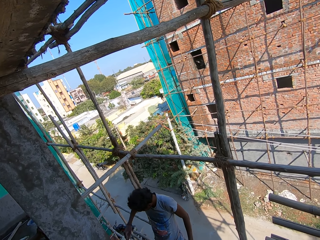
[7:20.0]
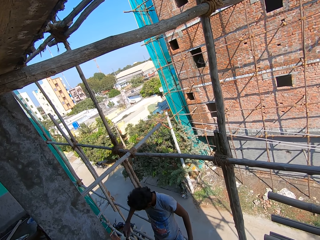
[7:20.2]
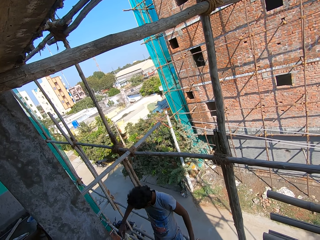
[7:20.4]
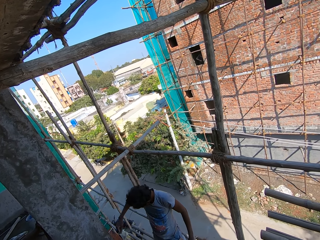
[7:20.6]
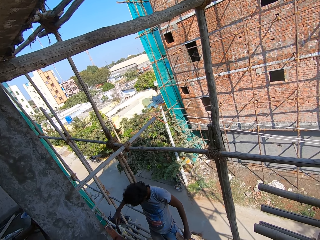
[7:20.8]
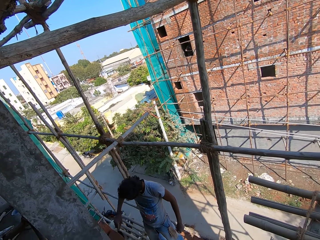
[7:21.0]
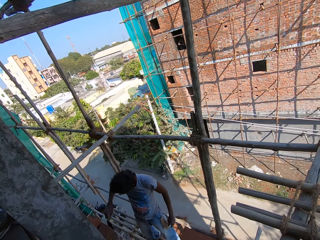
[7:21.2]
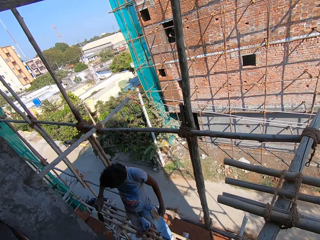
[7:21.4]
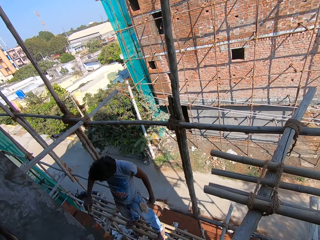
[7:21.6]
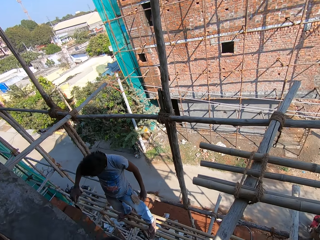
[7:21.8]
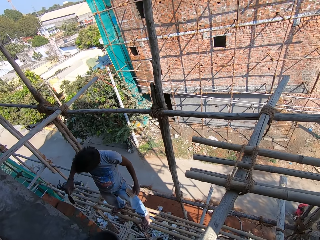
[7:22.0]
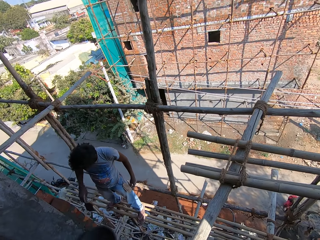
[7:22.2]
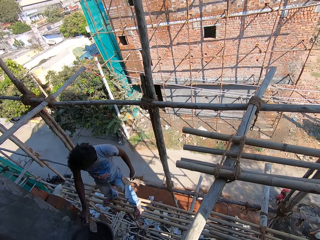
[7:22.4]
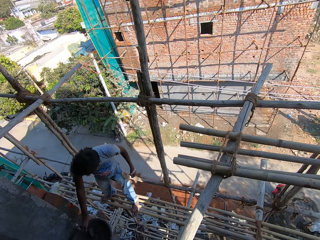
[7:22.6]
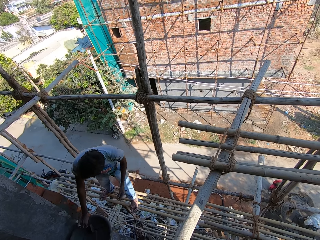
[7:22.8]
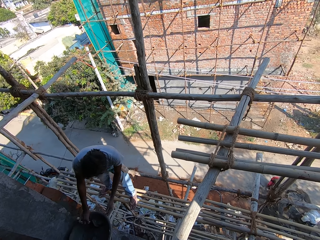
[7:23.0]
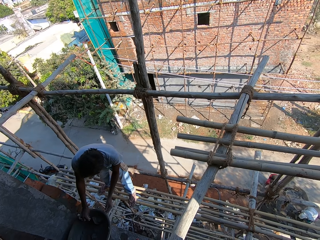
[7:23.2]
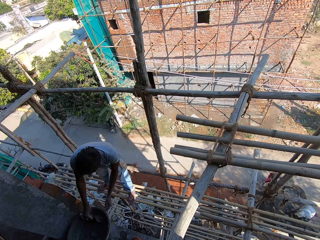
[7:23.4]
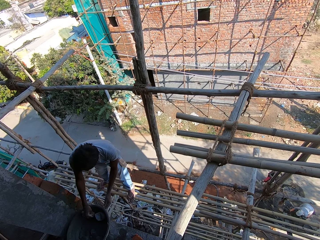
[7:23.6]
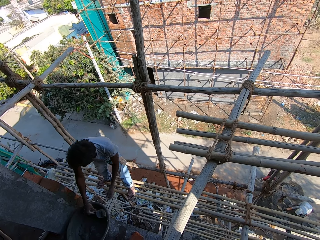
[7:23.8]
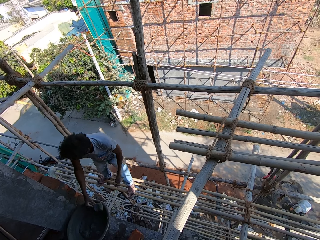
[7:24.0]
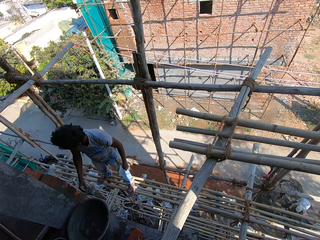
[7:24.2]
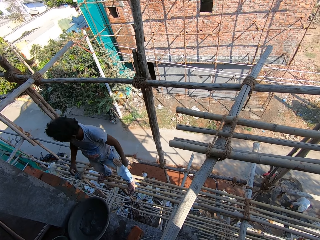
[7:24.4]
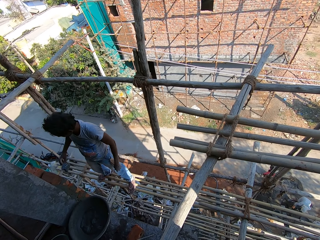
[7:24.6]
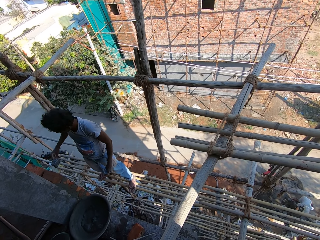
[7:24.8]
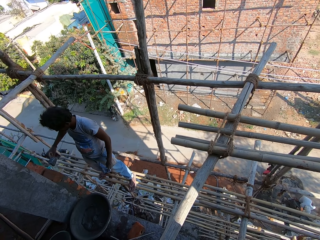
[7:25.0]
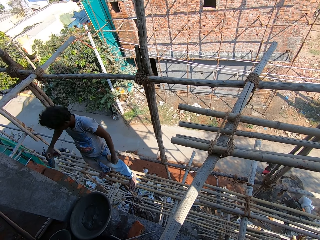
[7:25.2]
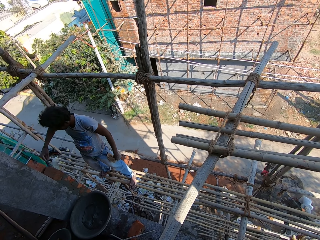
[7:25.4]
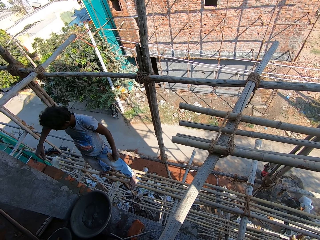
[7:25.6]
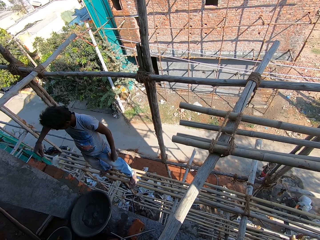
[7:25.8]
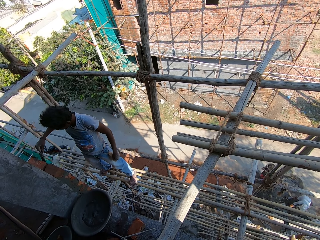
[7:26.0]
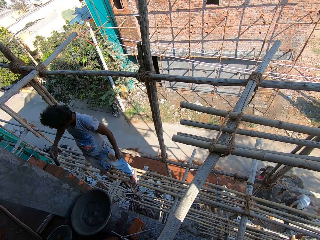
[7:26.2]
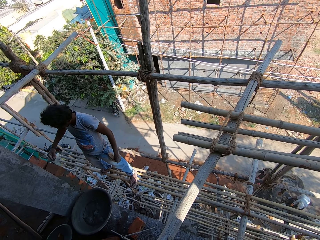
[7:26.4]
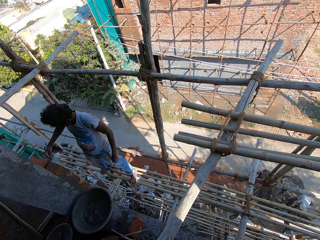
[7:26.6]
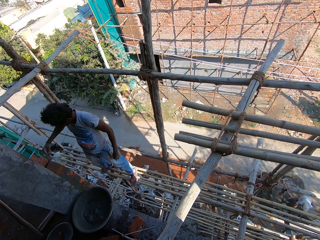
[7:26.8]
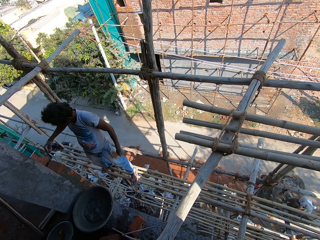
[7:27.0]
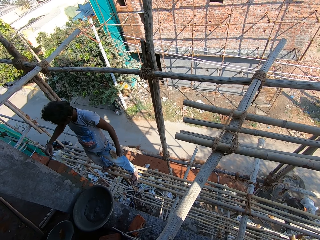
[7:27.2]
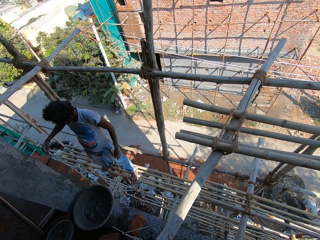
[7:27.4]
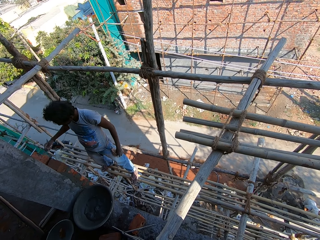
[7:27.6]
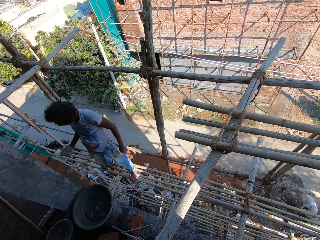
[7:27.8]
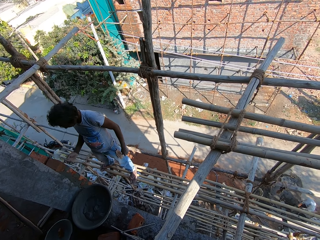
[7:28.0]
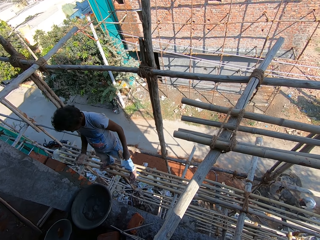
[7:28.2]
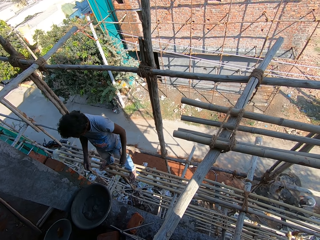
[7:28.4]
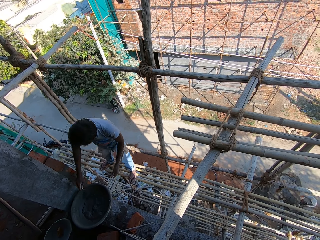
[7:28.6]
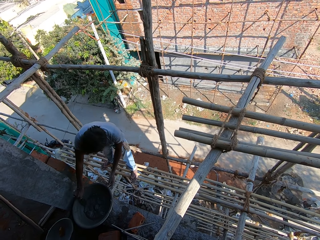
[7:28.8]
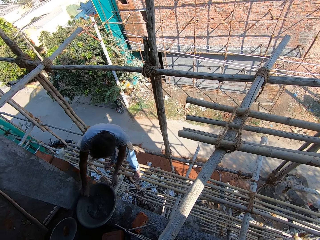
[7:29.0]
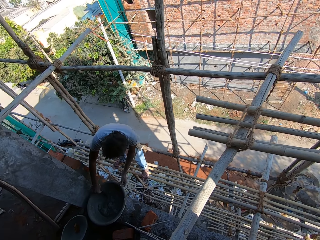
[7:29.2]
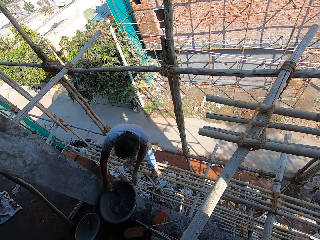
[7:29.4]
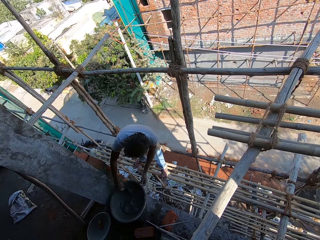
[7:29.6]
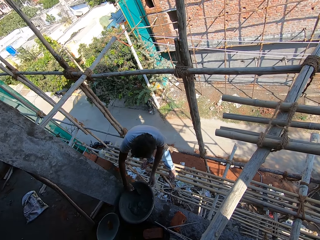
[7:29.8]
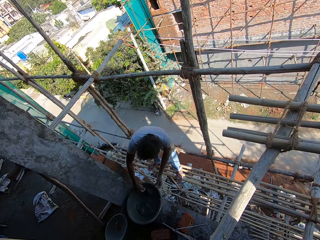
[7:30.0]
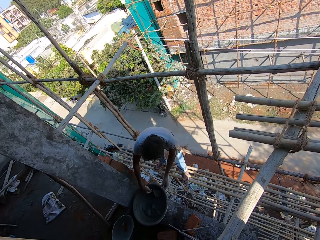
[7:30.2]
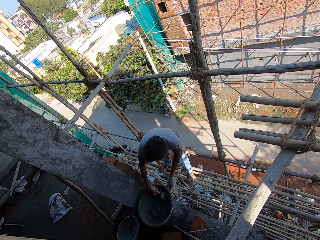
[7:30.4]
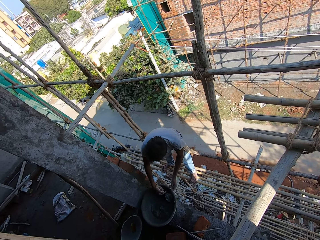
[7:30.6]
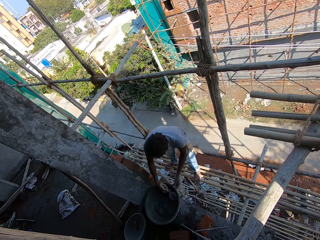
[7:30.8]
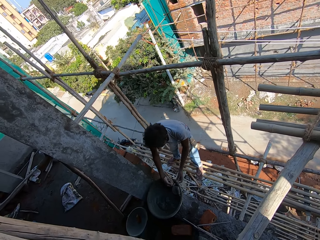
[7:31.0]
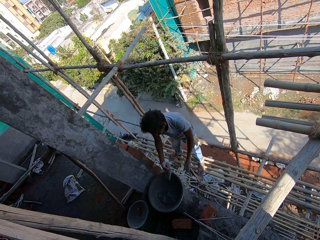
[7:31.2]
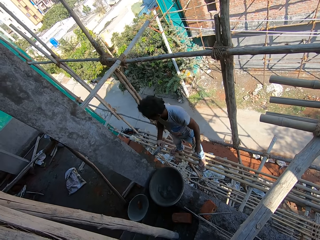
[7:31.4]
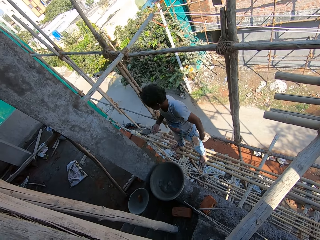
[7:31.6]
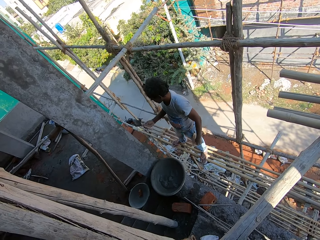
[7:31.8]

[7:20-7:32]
A person plasters the wall. The person scoops cement, cements the wall, and takes the cement mixture in the basin with a trowel.

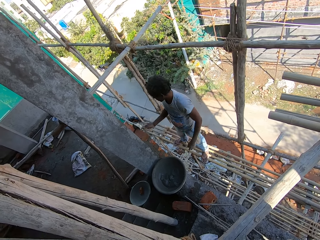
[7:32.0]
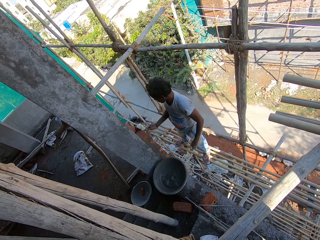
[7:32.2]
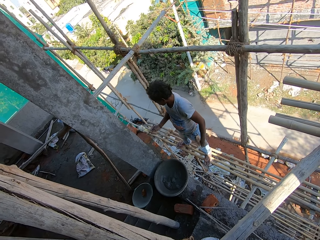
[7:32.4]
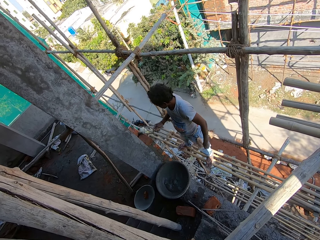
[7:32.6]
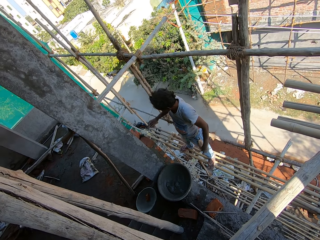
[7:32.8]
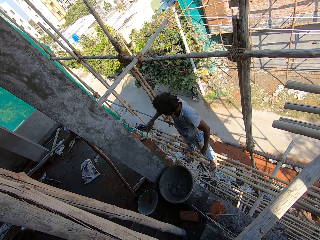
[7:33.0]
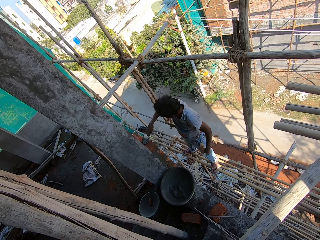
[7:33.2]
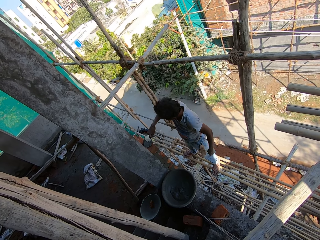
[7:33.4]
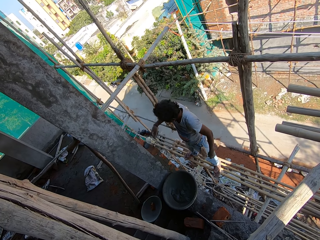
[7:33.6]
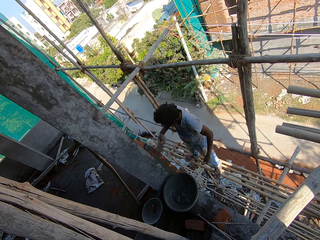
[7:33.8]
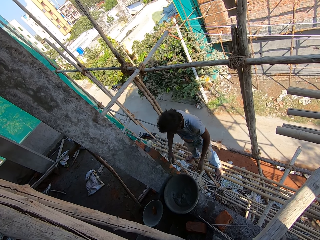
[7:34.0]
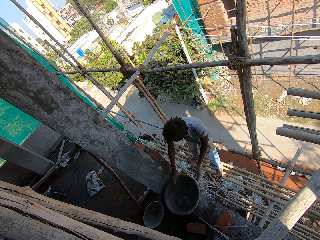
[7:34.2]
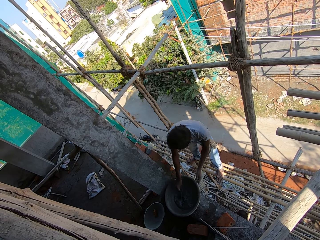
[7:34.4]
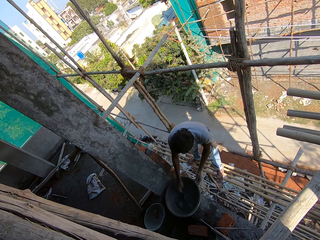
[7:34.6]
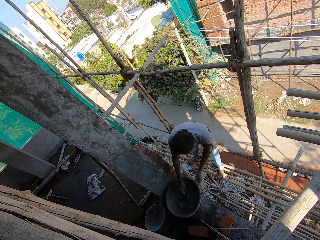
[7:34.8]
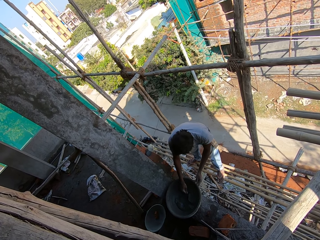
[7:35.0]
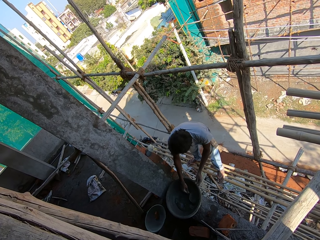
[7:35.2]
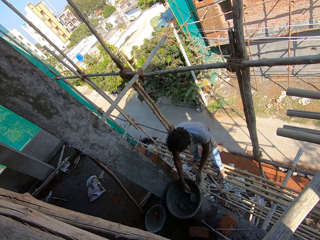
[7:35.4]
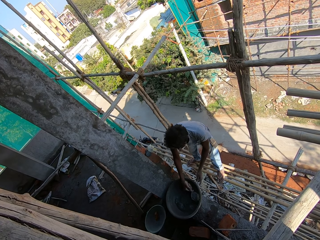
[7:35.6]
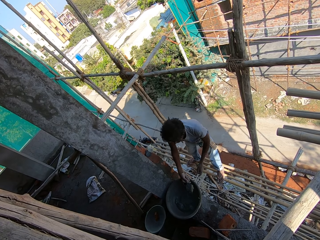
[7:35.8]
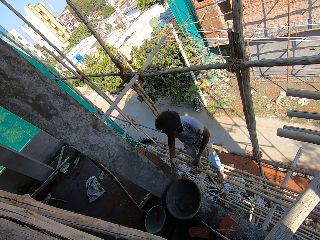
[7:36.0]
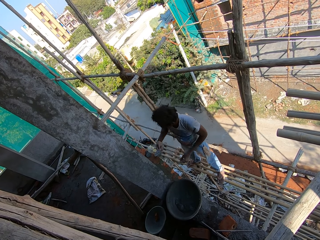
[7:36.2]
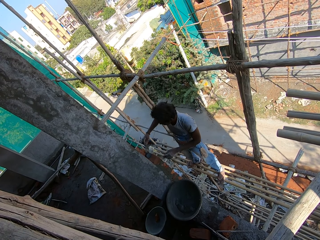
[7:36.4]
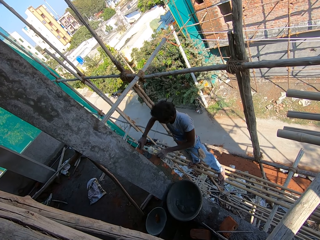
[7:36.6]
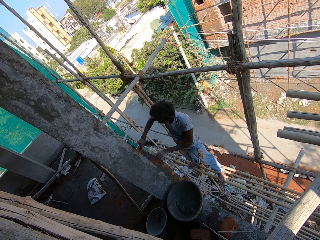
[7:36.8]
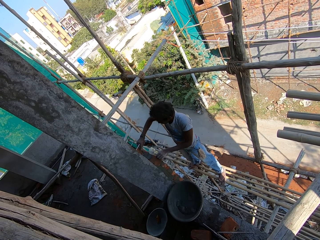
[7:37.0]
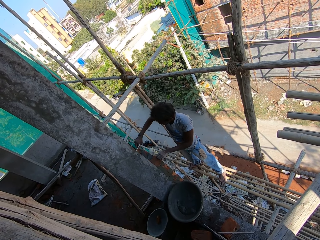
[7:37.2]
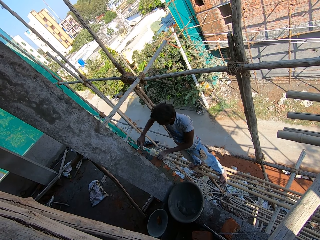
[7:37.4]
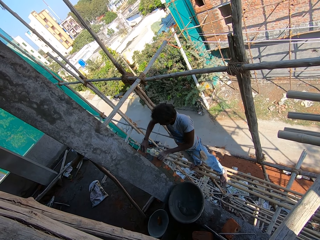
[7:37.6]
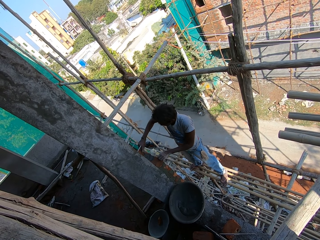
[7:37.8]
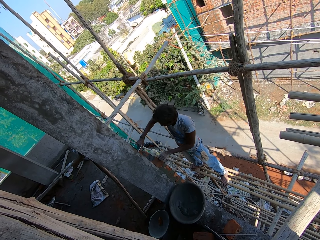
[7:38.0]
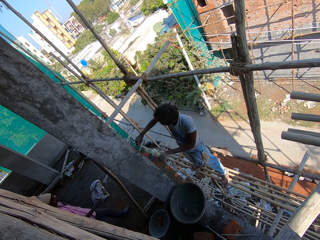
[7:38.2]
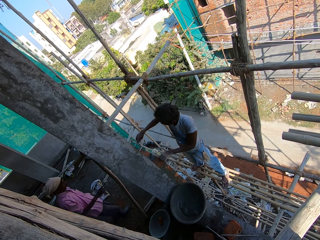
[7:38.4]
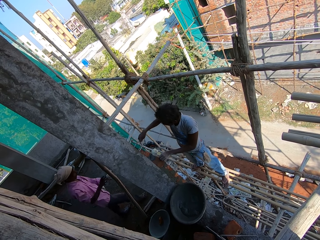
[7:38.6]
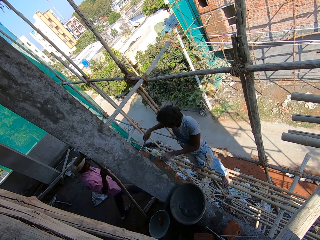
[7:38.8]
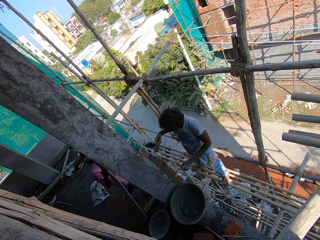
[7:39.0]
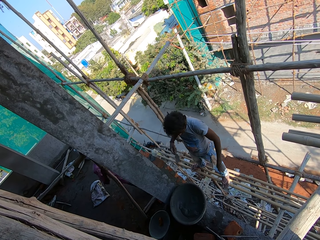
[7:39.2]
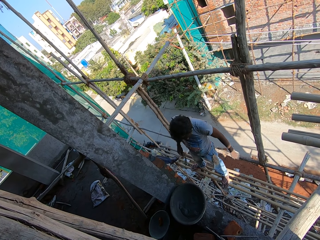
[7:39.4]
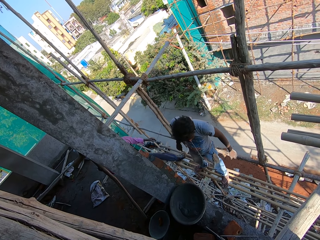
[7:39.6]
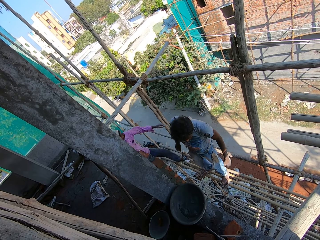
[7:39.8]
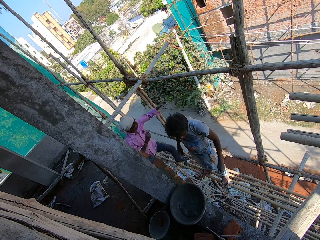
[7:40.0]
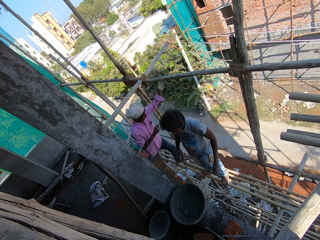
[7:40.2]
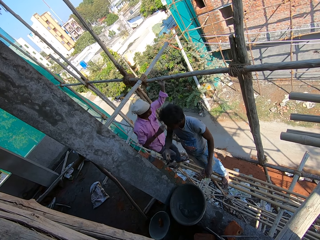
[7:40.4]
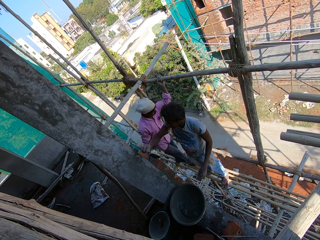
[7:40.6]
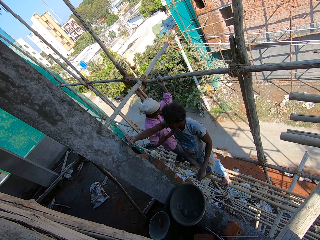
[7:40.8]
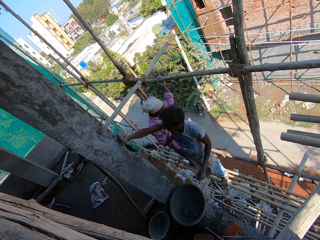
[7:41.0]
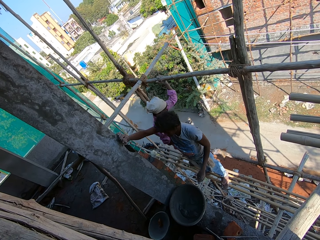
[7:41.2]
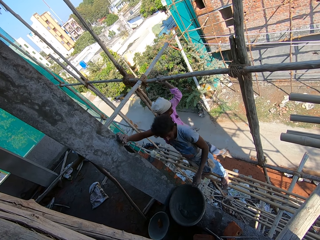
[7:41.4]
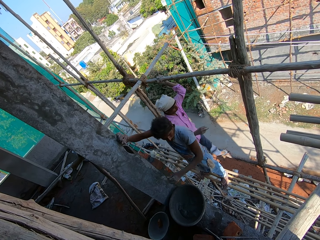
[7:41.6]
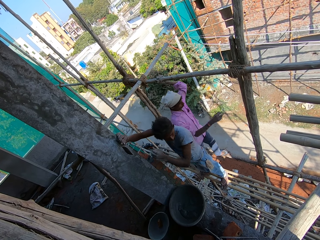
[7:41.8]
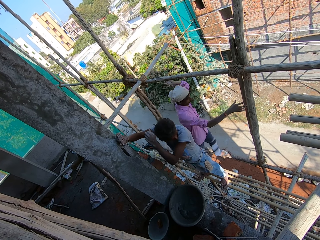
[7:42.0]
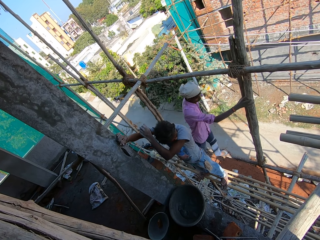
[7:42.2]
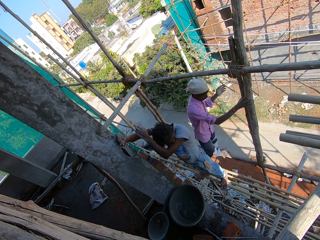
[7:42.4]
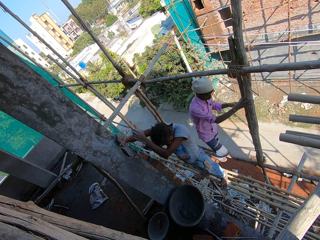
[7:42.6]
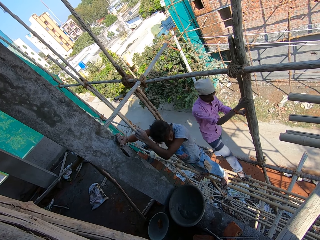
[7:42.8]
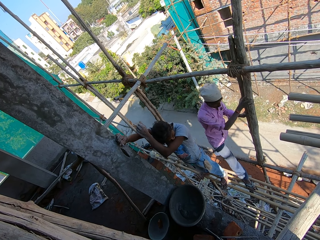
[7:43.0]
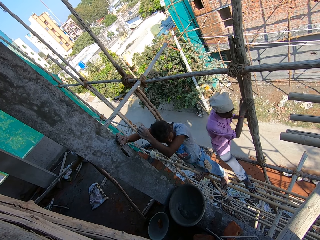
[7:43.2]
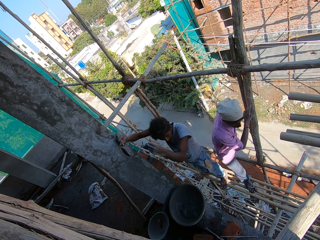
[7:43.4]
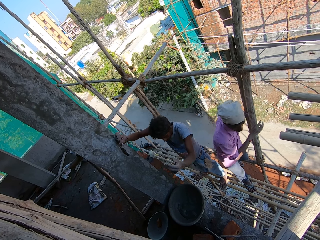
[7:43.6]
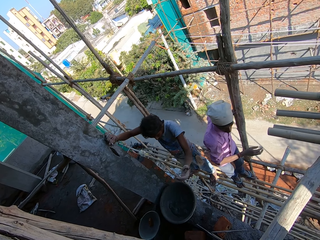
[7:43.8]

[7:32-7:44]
A person plasters the wall. The person takes the cement mixture in the basin with a trowel and plasters the wall. A man walks on stands.
